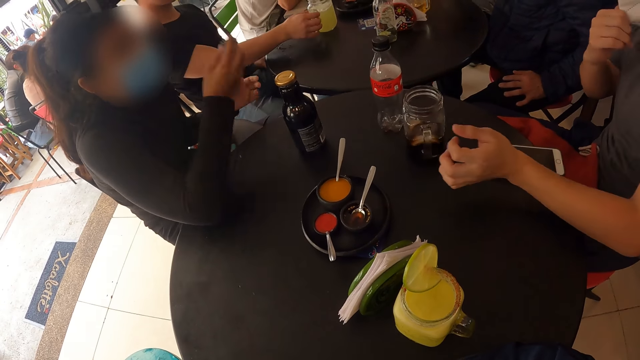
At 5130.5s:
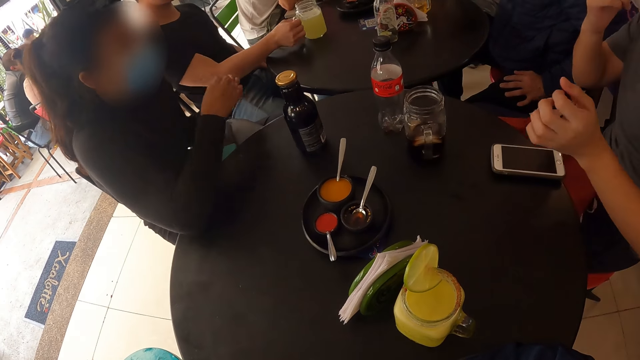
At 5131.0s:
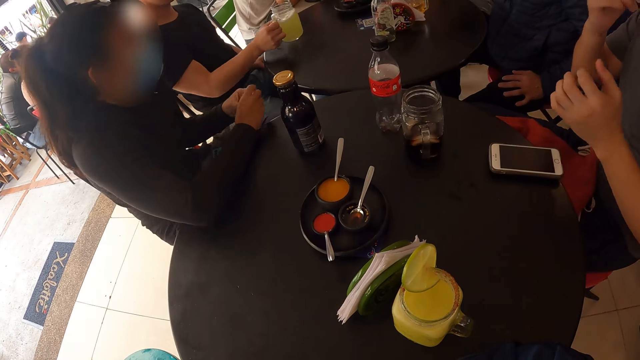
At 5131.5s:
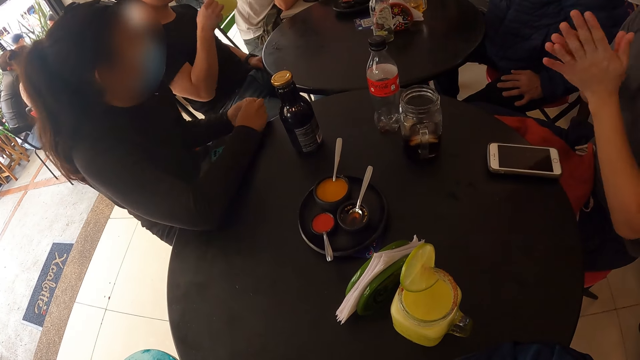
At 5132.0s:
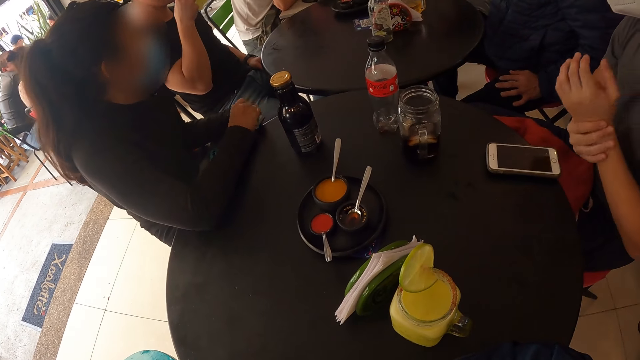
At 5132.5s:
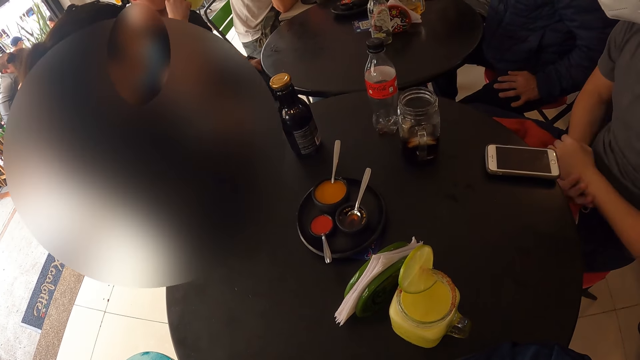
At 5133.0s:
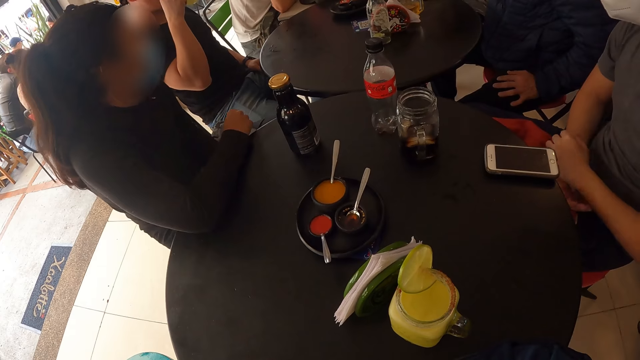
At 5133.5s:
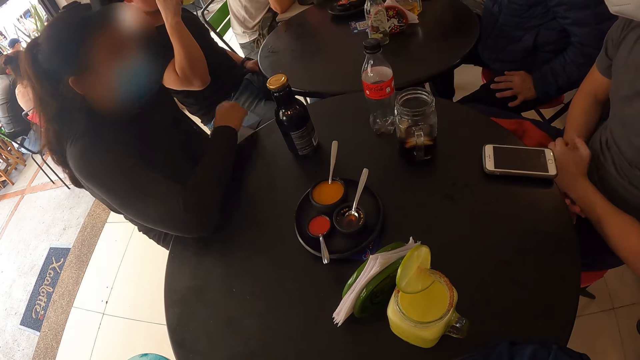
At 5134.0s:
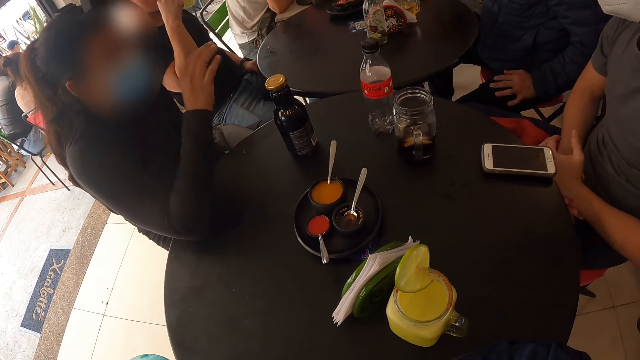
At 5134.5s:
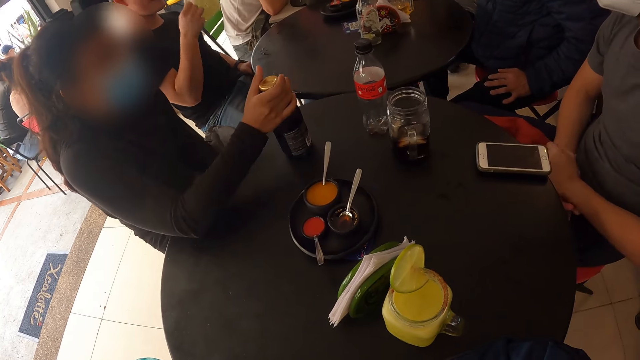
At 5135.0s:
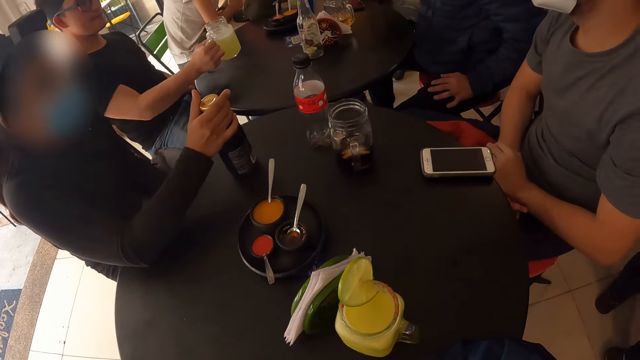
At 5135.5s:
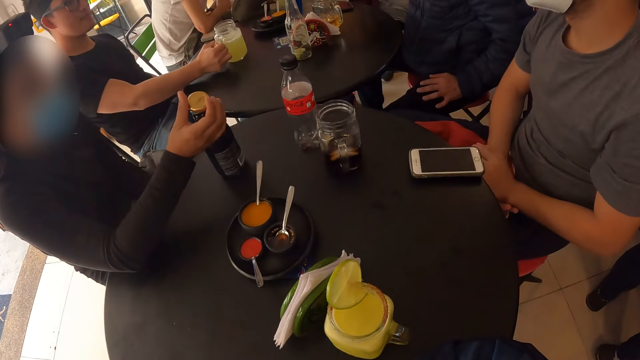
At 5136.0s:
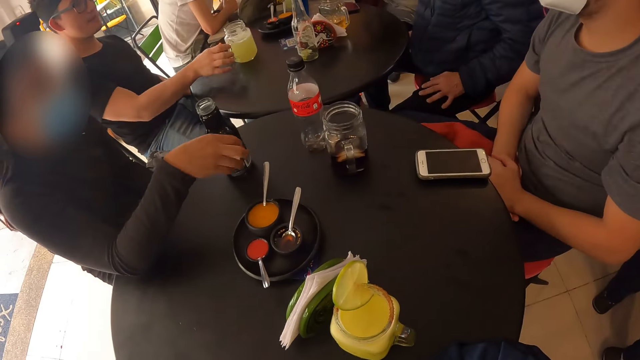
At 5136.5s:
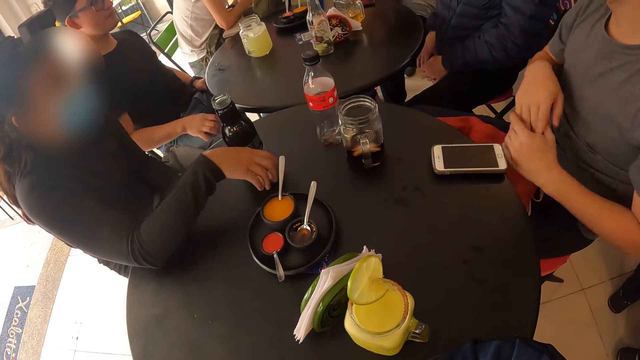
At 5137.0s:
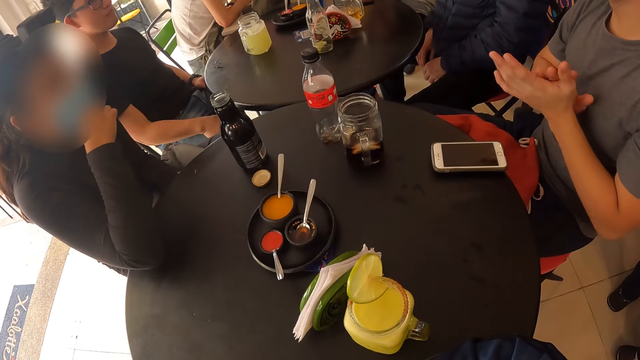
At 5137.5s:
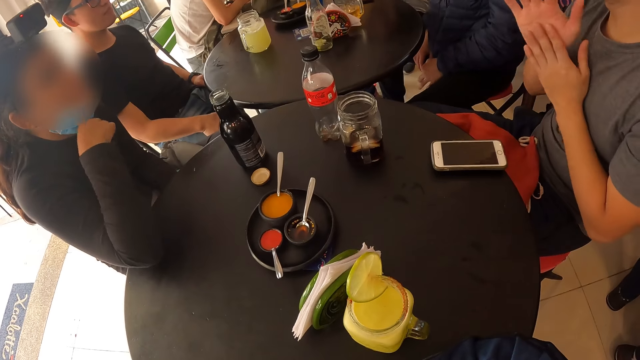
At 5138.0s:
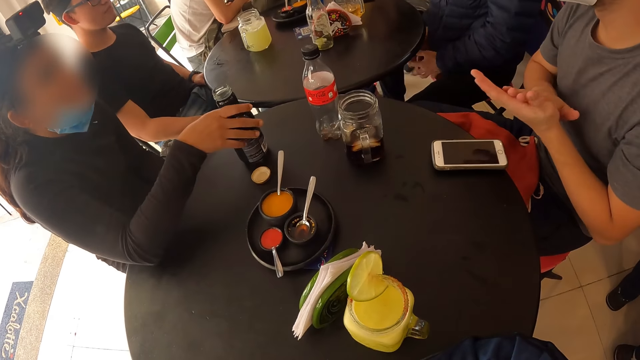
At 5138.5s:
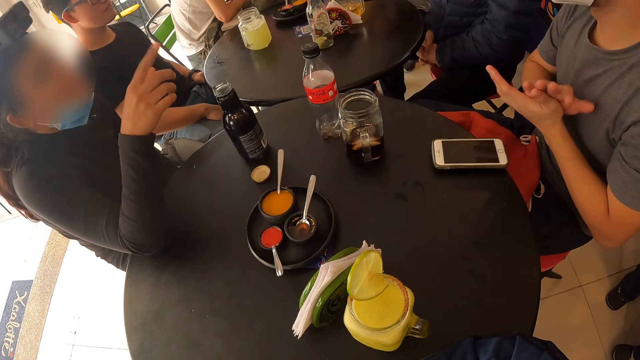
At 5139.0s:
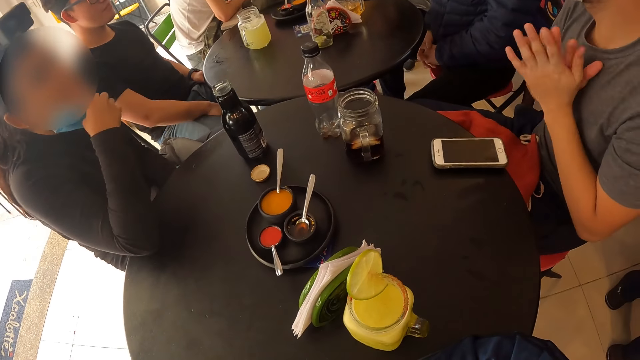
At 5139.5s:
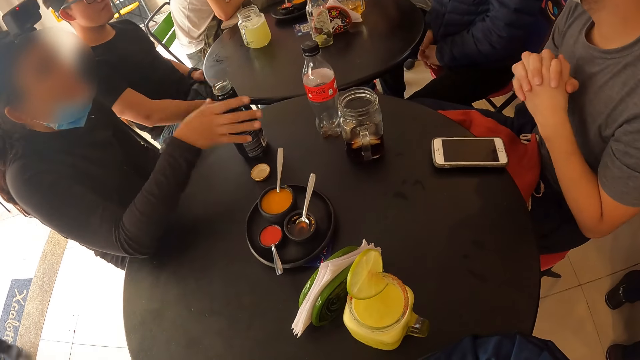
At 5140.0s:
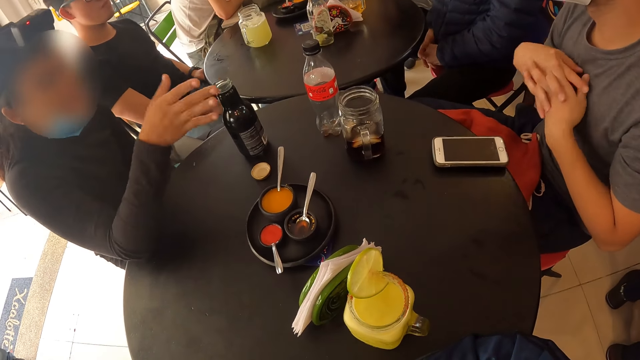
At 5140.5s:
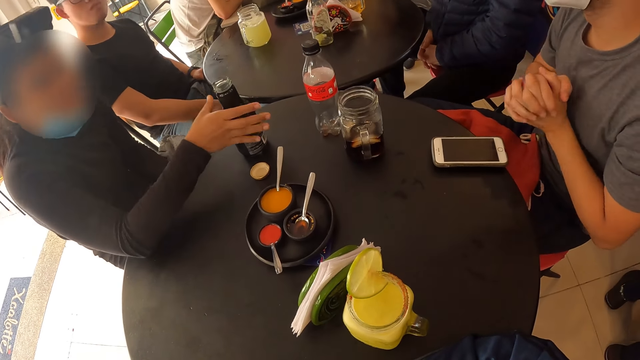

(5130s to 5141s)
The man adjusts his face mask with his right hand. Another man picks up a drink. A lady sways a hand and touches something. A third man wipes both hands together. The lady interacts with the third man. The first man holds the other hand. The lady moves hand to the mouth and removes the cover of the bottle with her right hand. The second man puts the drink on the table. The lady drops the cover in her right hand on the table and adjusts her face mask with her right hand. The first man rubs hands. The third man rubs his hands together. The lady moves the bottle and interacts with the third man. Another man crosses fingers. The lady sways hand. The first man crosses fingers.

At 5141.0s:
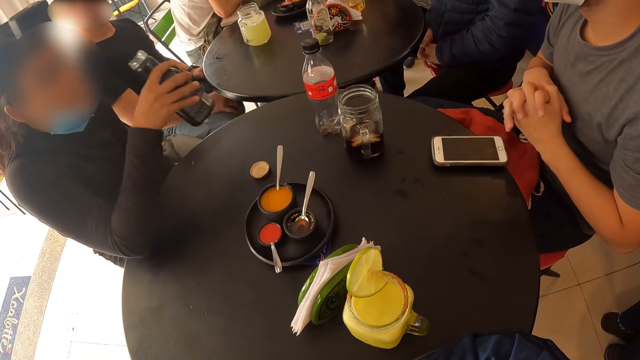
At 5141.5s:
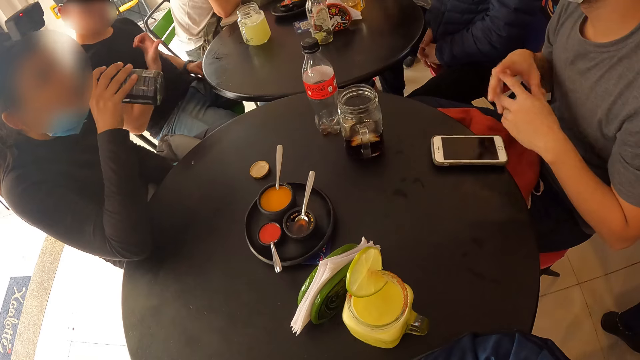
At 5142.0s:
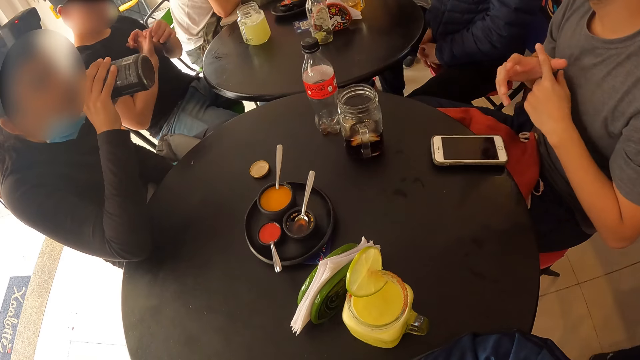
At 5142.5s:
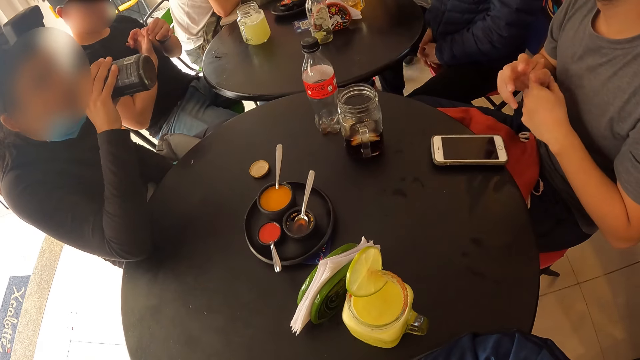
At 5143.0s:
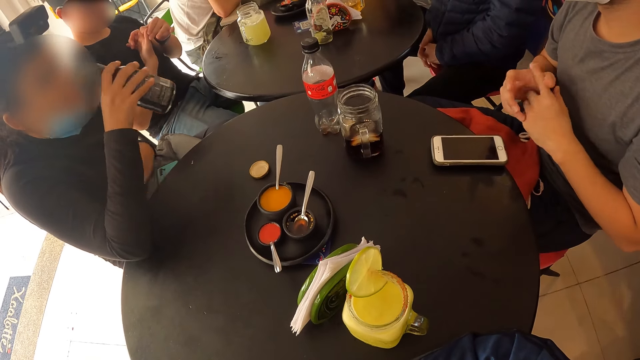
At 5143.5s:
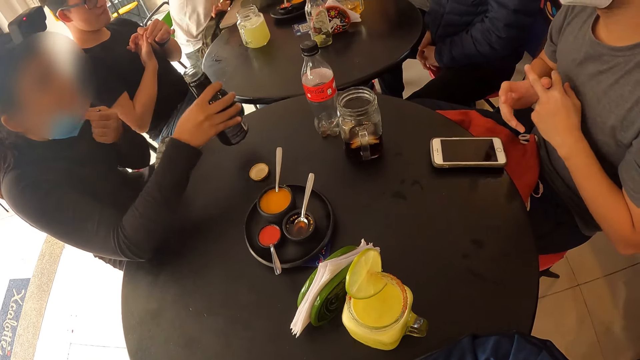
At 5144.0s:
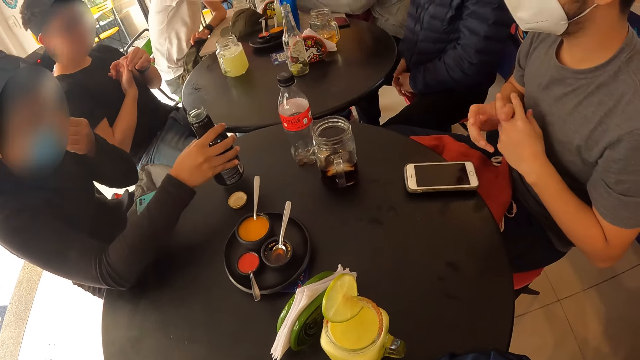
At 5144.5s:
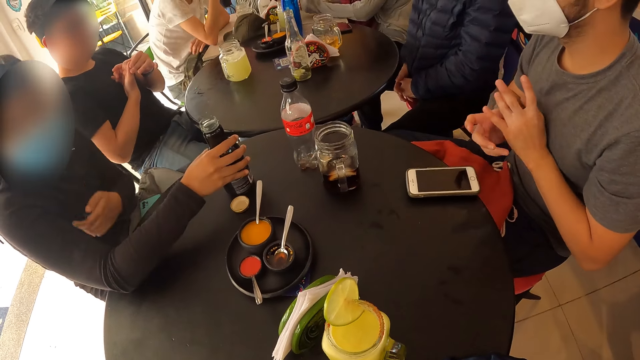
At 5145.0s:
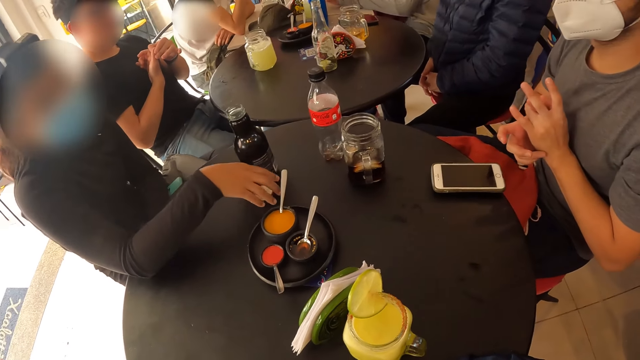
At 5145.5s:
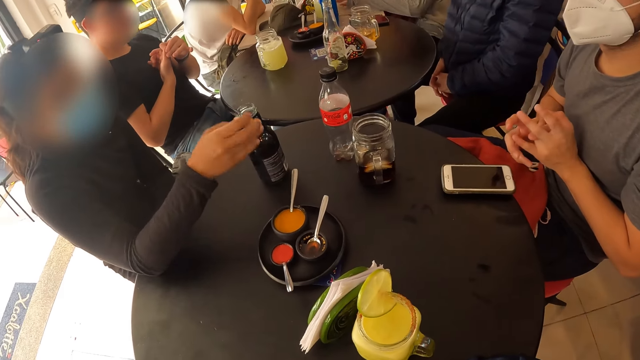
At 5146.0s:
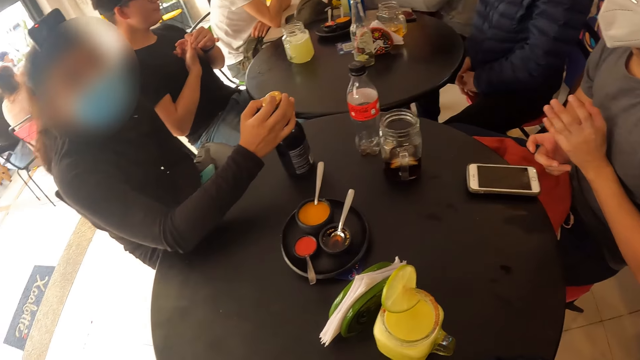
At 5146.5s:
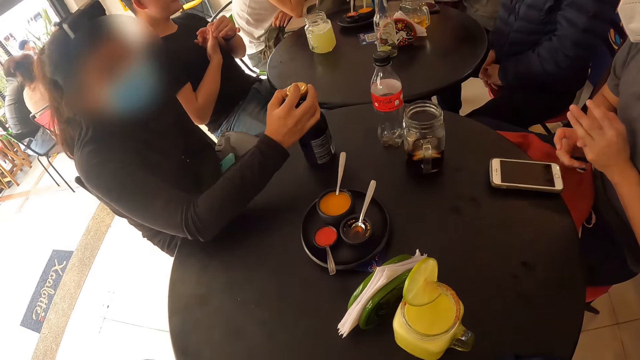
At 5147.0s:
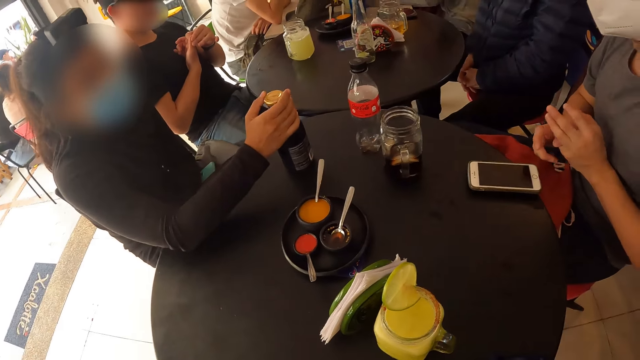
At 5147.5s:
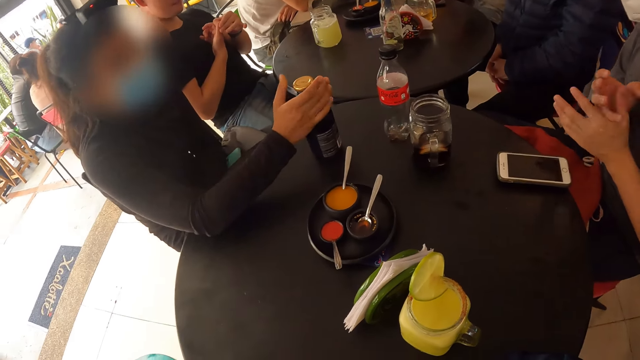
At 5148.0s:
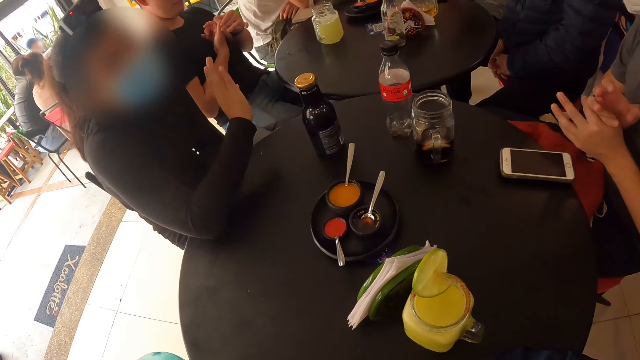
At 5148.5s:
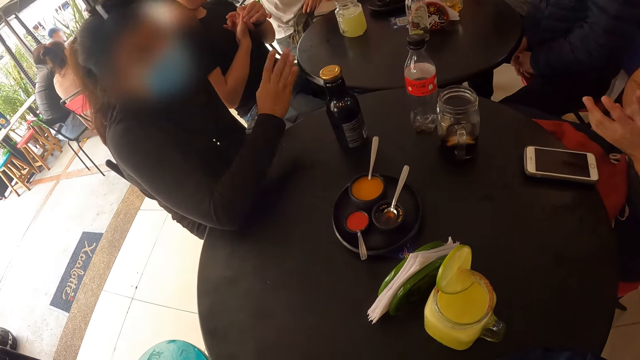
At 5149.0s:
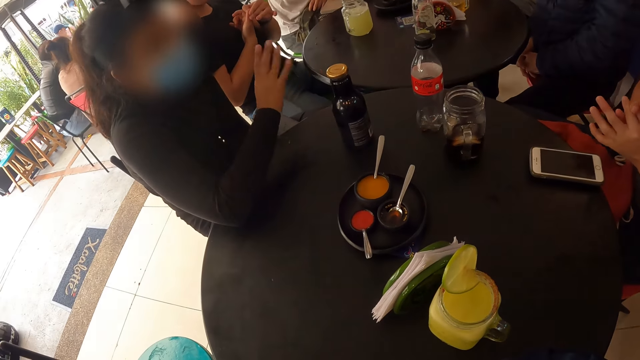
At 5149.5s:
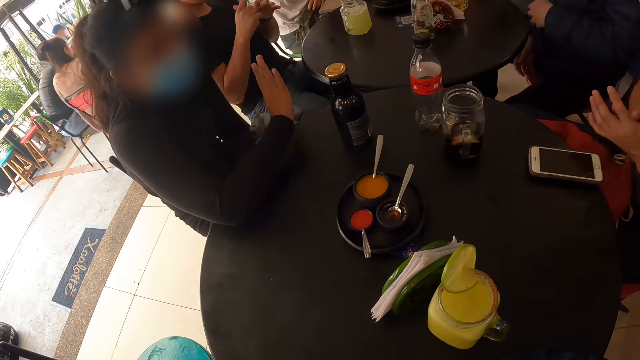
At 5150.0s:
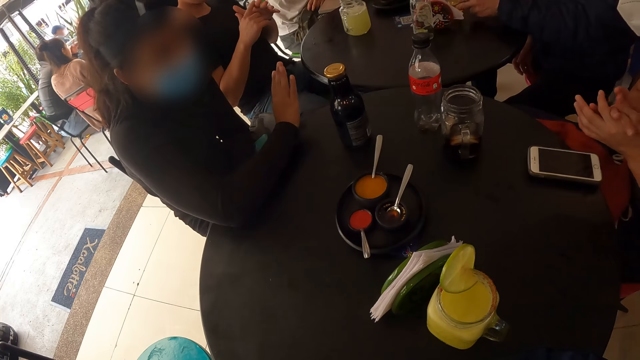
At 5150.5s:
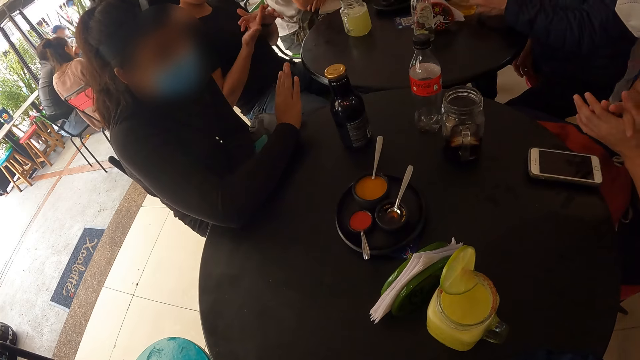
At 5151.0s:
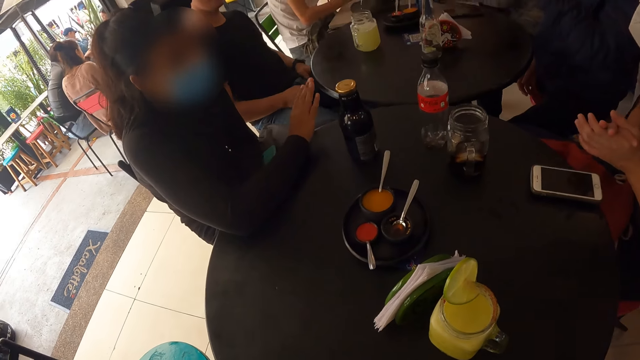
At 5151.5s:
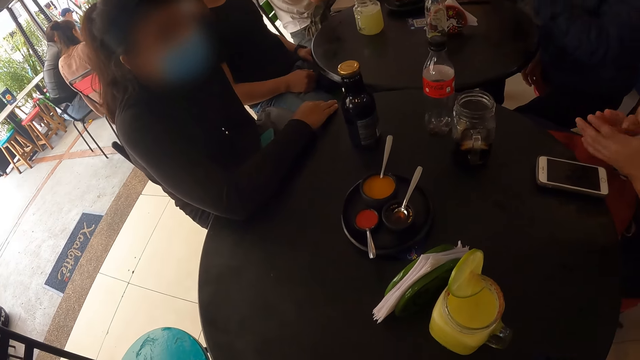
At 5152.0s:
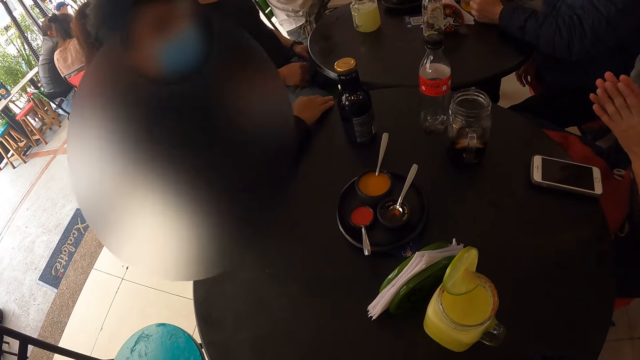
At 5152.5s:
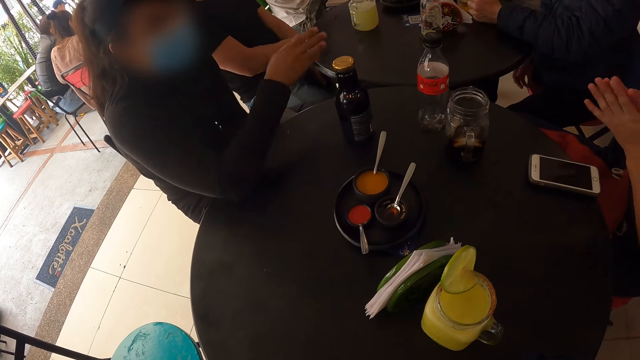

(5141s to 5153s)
A woman drinks from the bottle on the table with her right hand and picks up the bottle. A man sways hand. Another man rubs a finger. The woman drops the bottle in her right hand on the table. The first man squeezes fingers. The woman adjusts her face mask with her right hand. The first man squeezes finger. Another woman picks up the cover of a black bottle from the table with her right hand and covers the black bottle on the table with the cover in her right hand. A third man squeezes finger repeatedly. The other woman interacts with a group of people on the table and the camera wearer. A fourth man lifts hand. The third man squeezes finger. The first man rubs the other hand. The fourth man picks up something. The third man squeezes fingers. The first man lowers hands. The third man taps hands. The fourth man puts something on the table.
